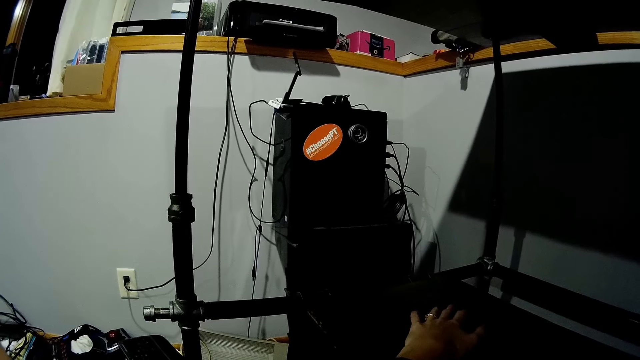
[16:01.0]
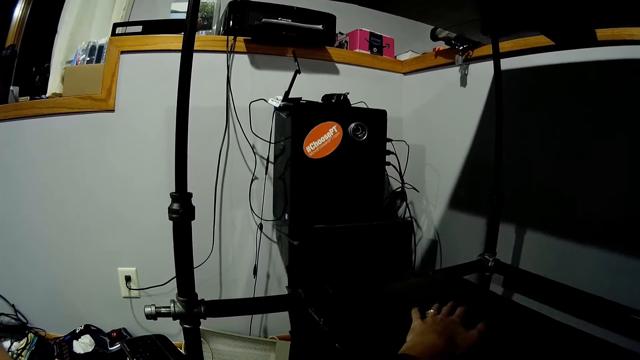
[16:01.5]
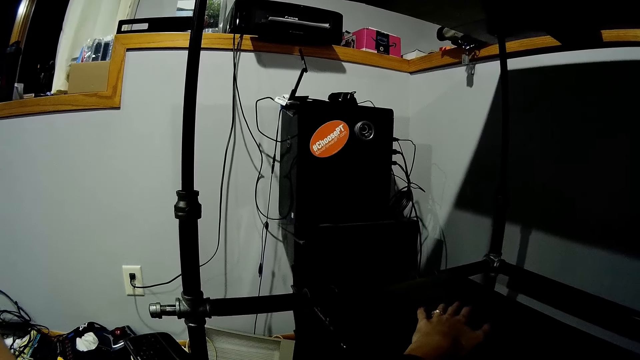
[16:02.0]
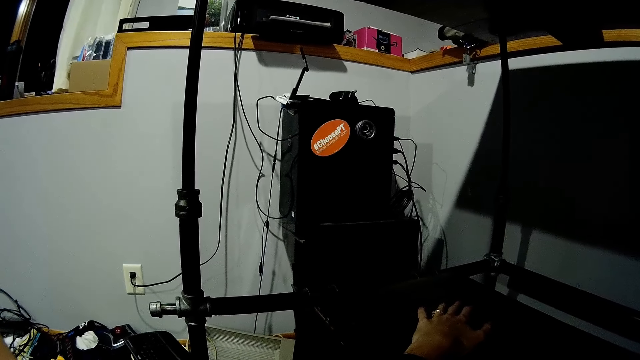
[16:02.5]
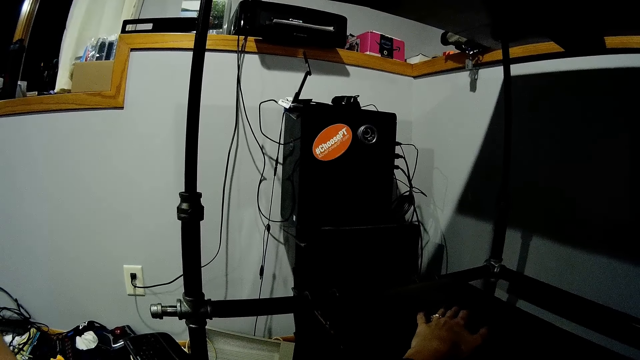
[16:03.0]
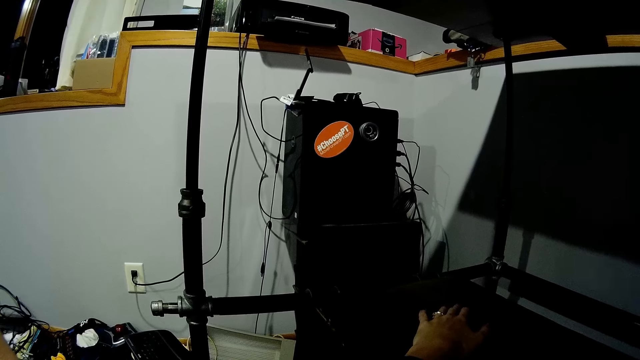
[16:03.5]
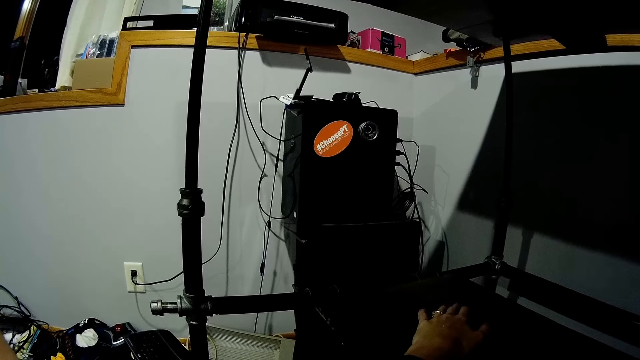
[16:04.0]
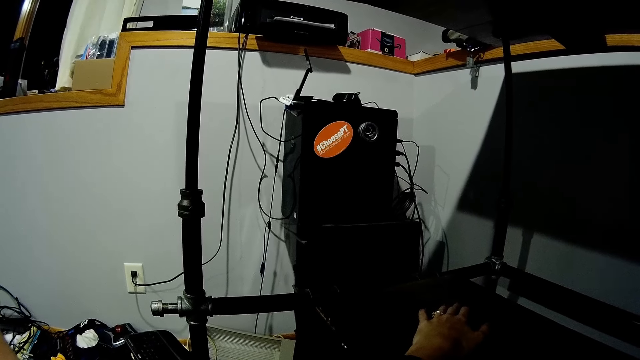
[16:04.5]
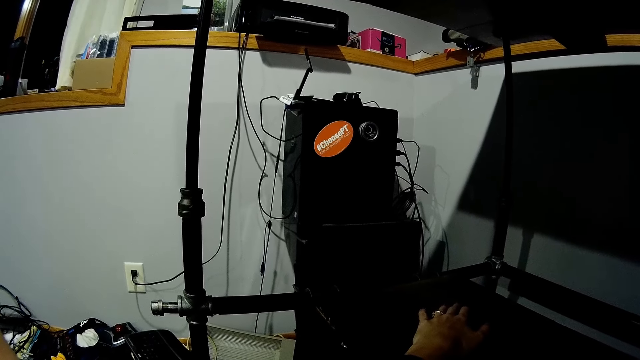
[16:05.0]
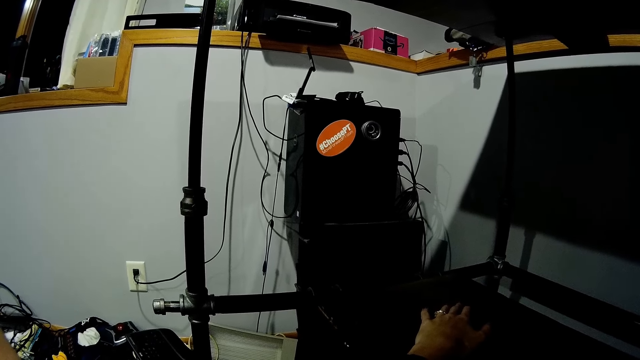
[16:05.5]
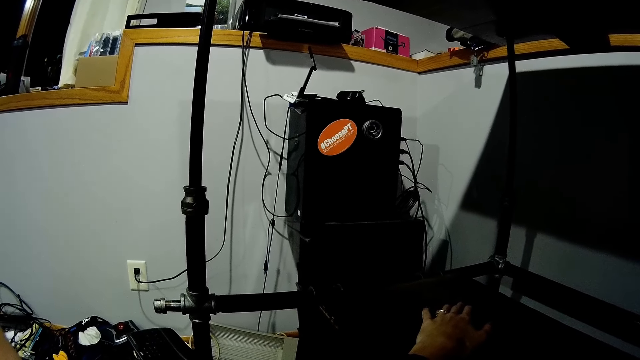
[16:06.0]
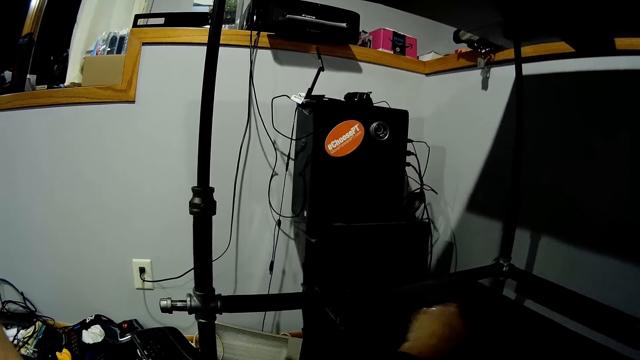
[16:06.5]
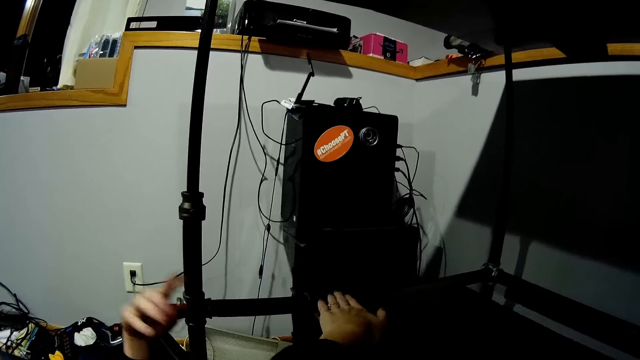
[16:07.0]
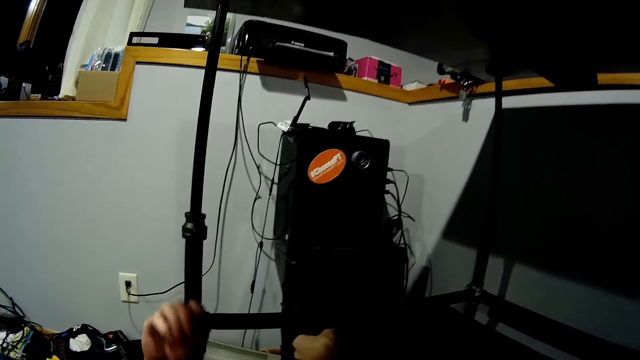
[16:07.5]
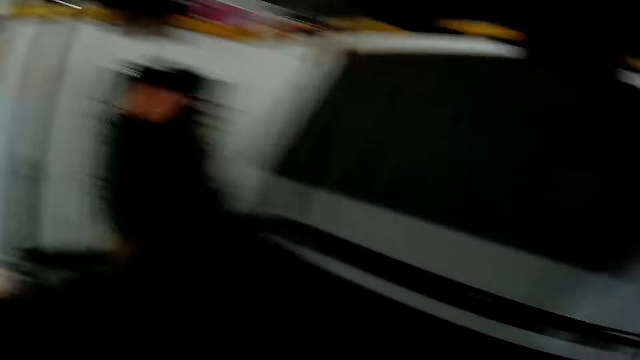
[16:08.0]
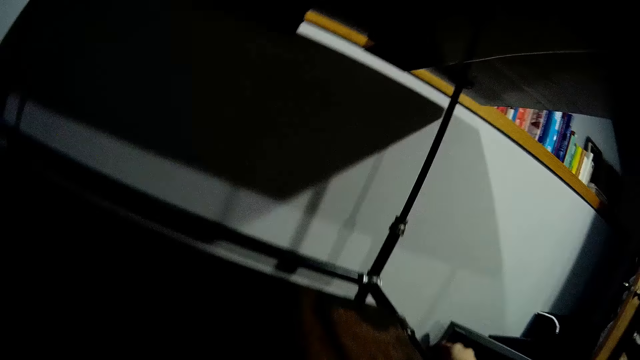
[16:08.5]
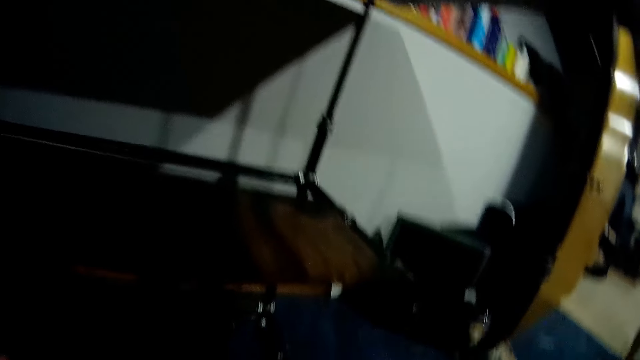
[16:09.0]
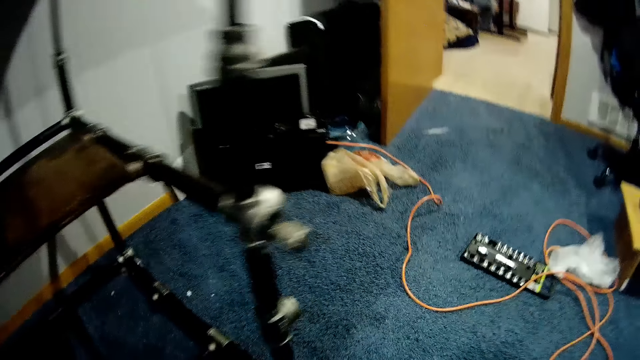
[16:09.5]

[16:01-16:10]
A person holds timber. The person points the index finger.

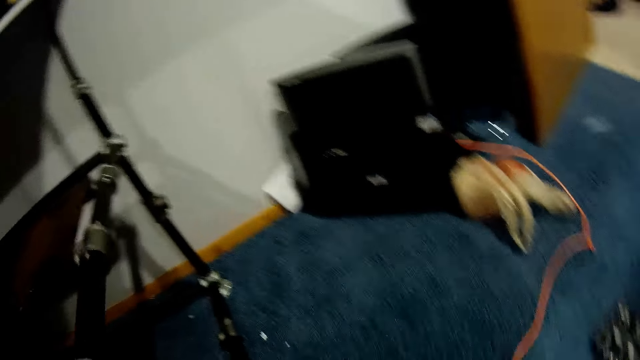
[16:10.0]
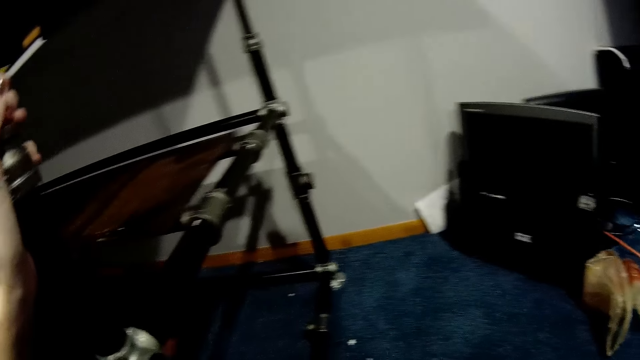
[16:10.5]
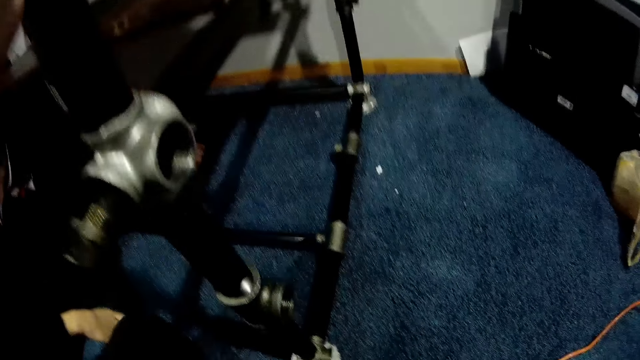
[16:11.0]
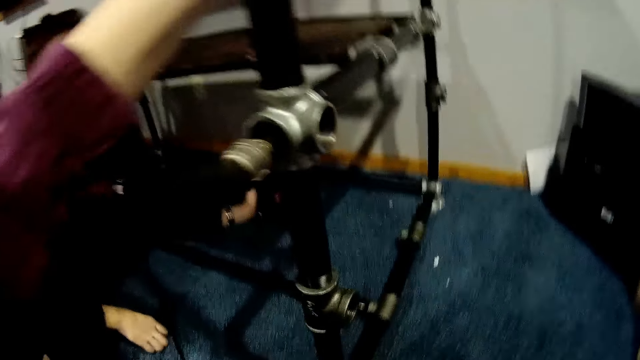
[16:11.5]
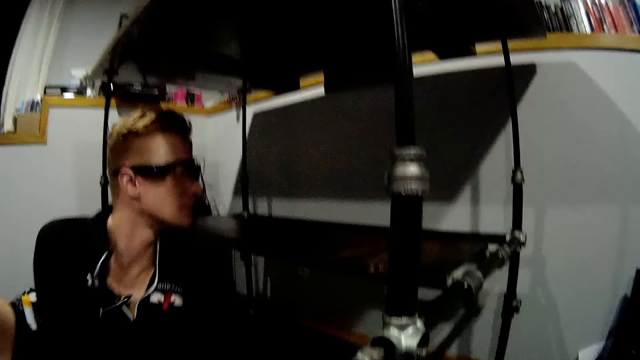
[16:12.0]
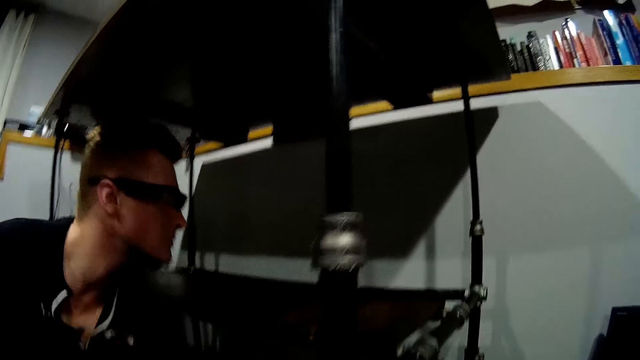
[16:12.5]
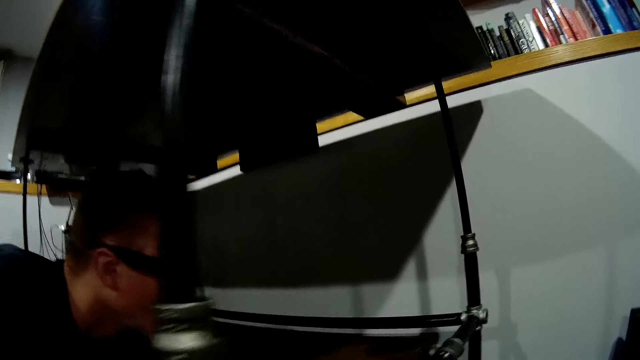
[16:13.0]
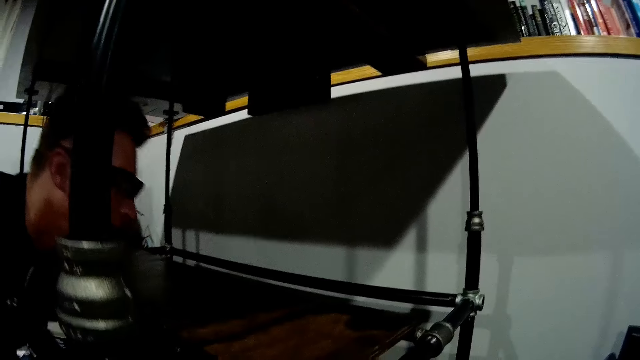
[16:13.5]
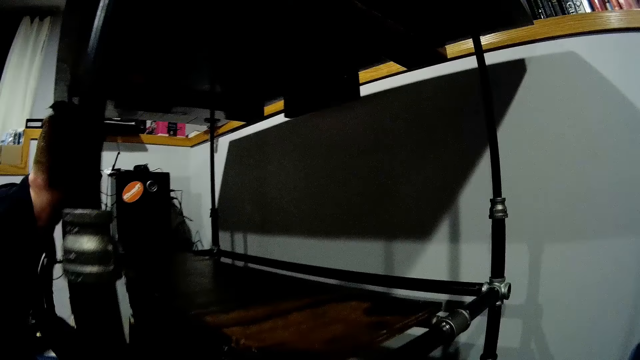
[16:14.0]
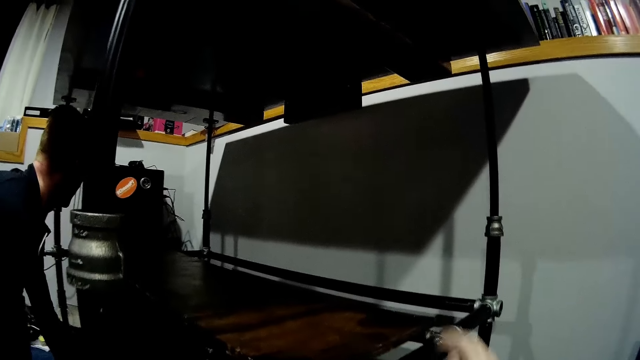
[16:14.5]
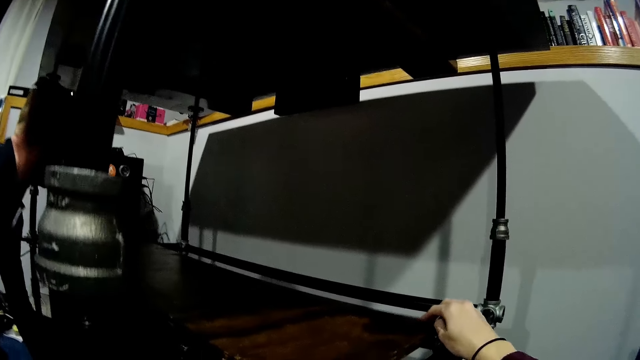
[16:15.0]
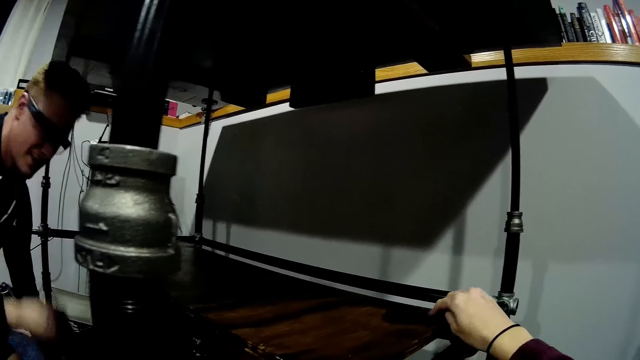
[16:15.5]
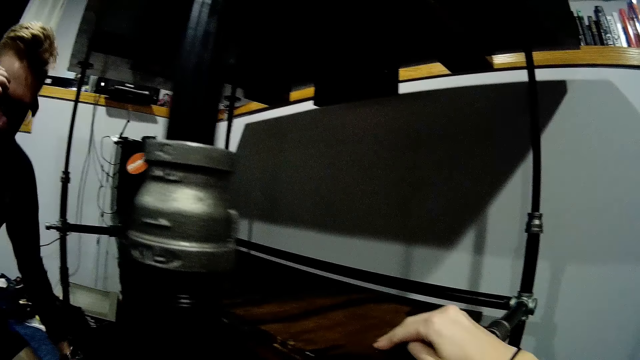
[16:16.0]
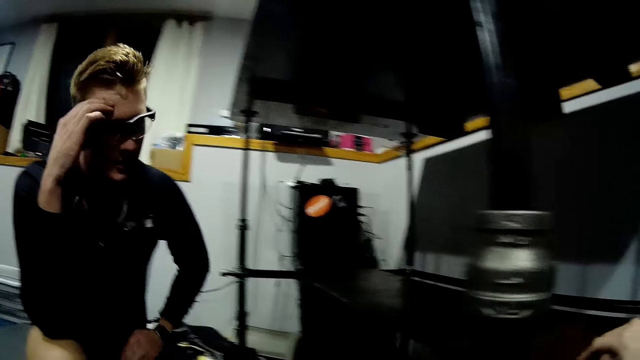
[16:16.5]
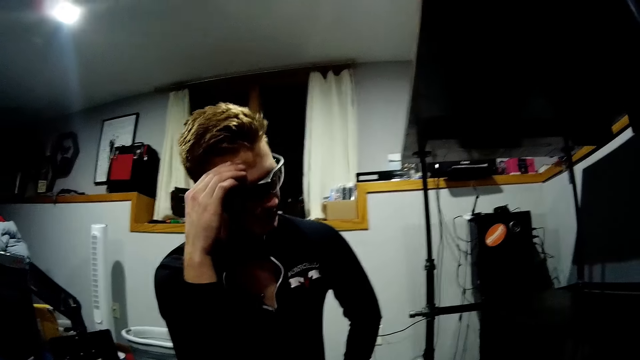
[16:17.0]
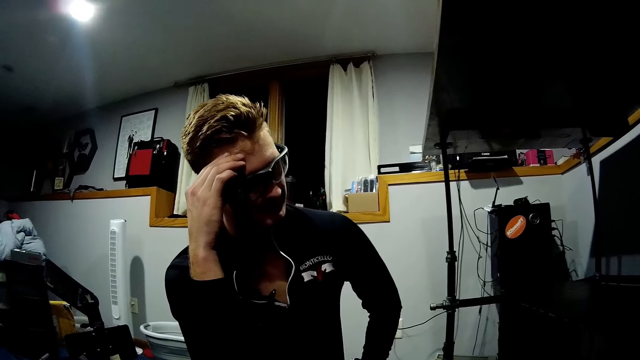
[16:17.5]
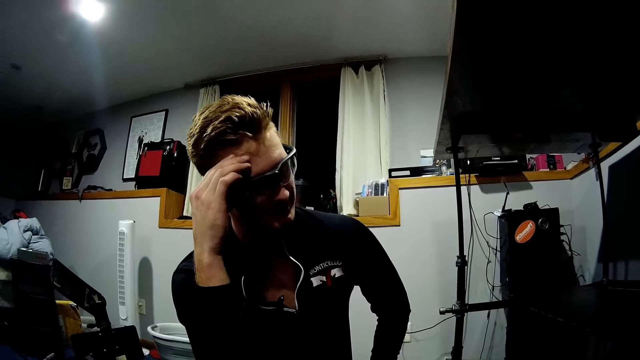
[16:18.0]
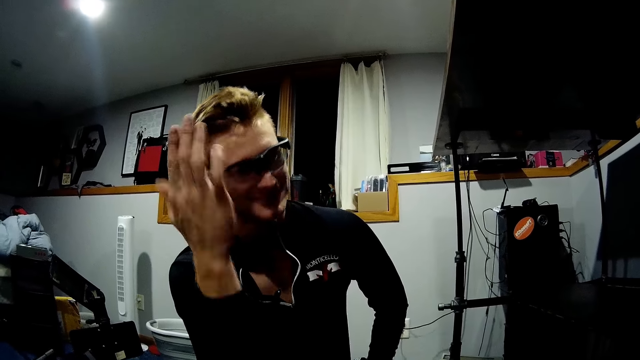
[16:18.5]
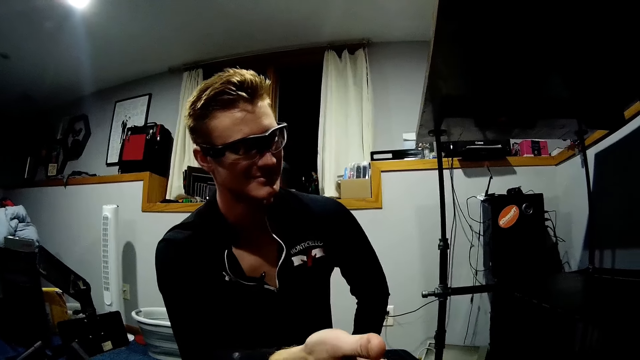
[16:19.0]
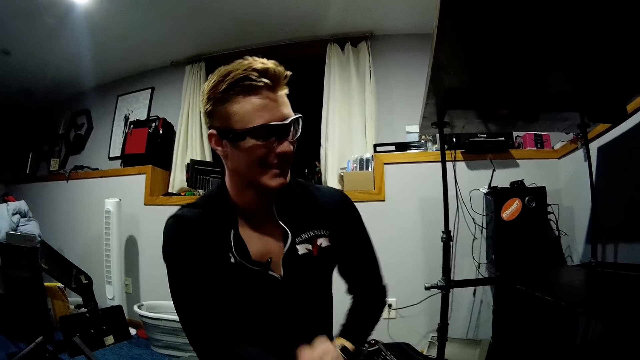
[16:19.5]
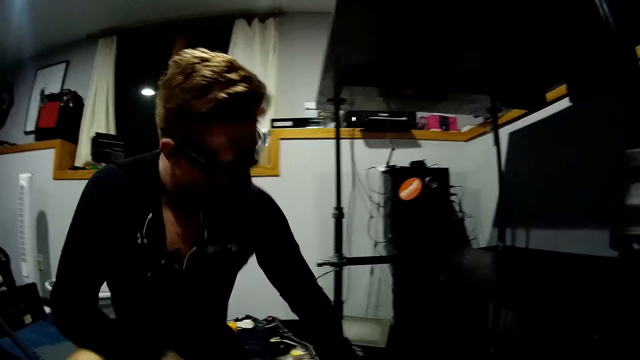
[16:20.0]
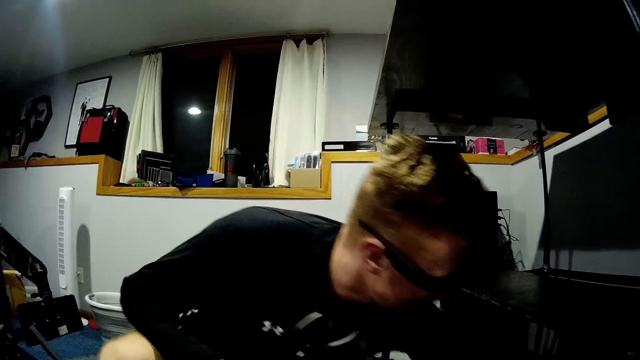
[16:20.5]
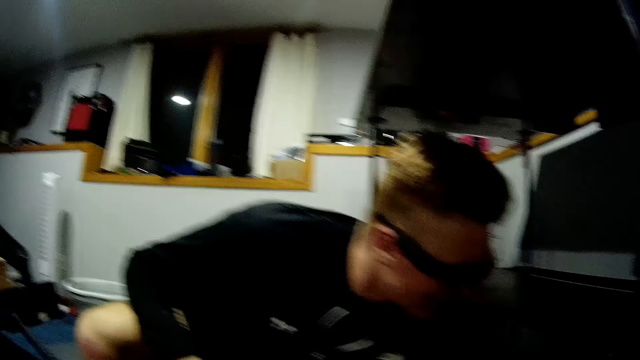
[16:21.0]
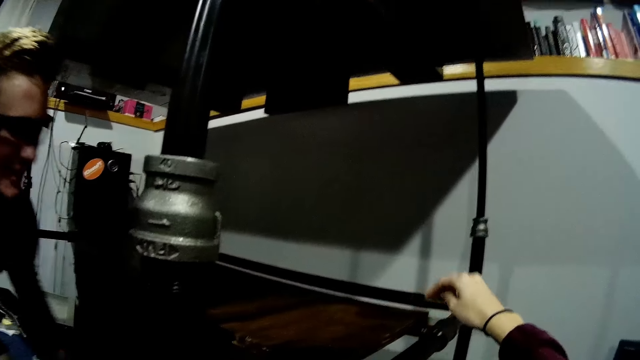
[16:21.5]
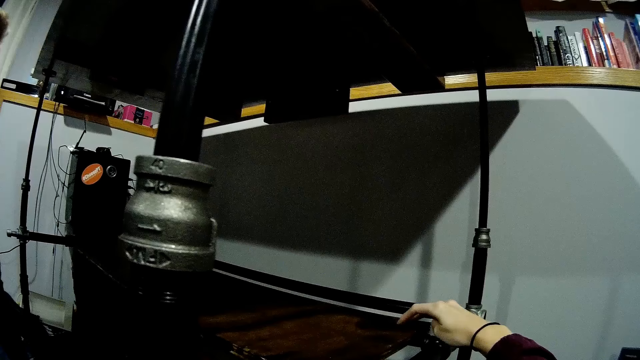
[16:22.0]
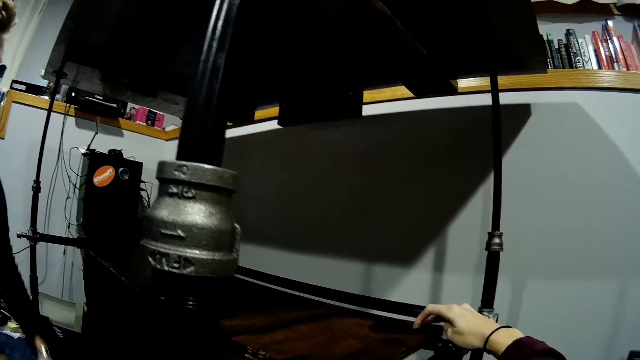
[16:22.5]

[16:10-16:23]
The camera wearer holds the table stand with her left hand. She removes her left hand from the table stand. A person rises up. The camera wearer places her right hand on the wooden slab in the table. The person holds his head.
